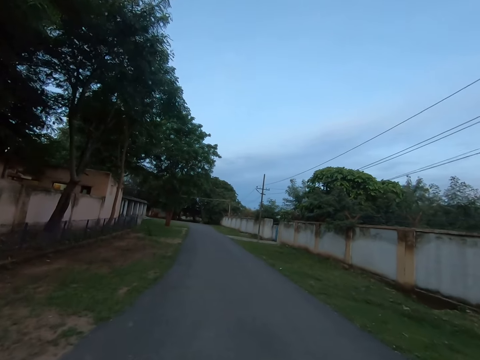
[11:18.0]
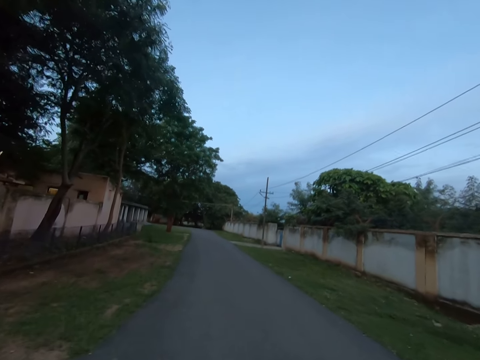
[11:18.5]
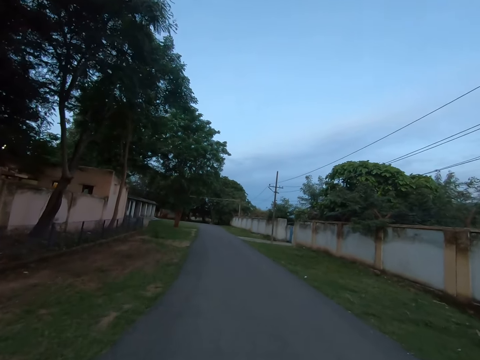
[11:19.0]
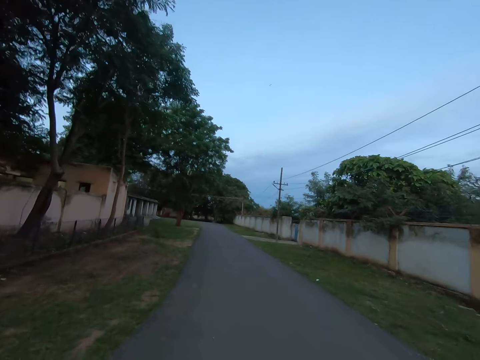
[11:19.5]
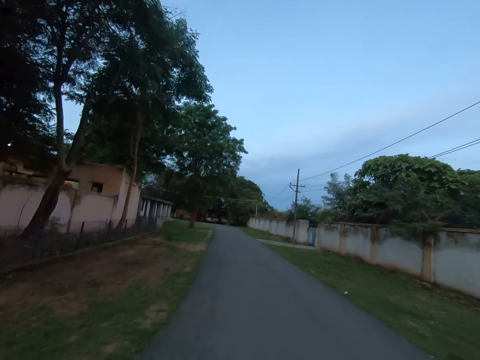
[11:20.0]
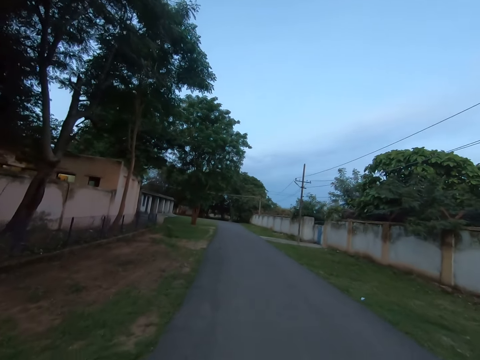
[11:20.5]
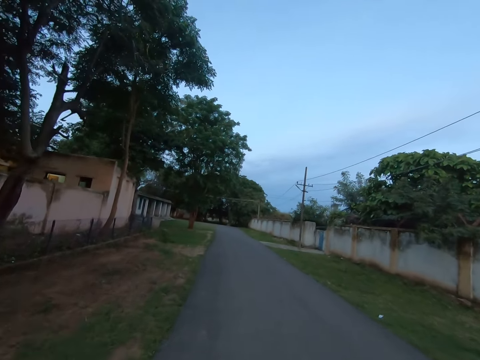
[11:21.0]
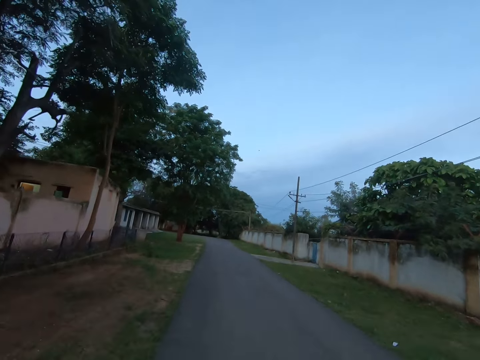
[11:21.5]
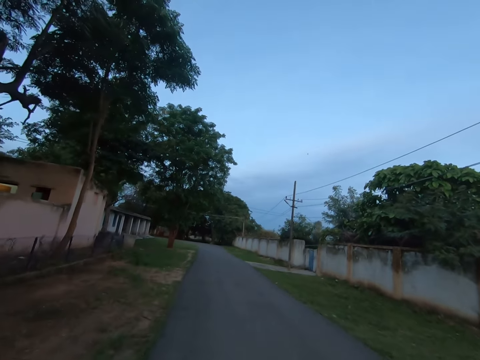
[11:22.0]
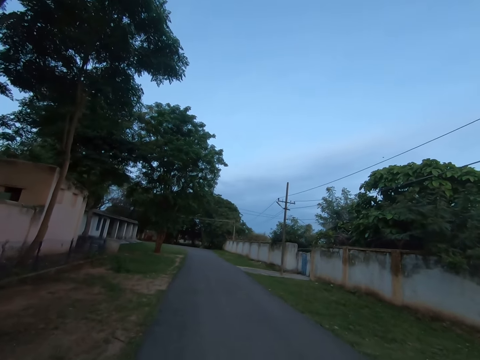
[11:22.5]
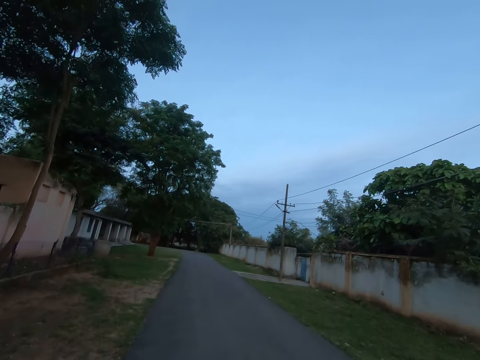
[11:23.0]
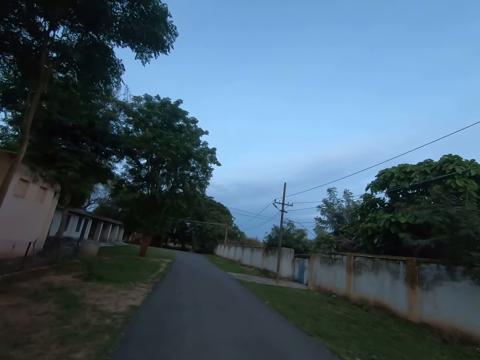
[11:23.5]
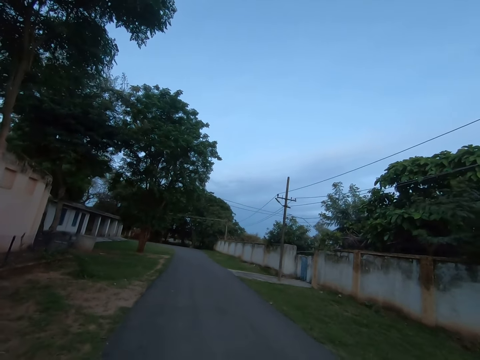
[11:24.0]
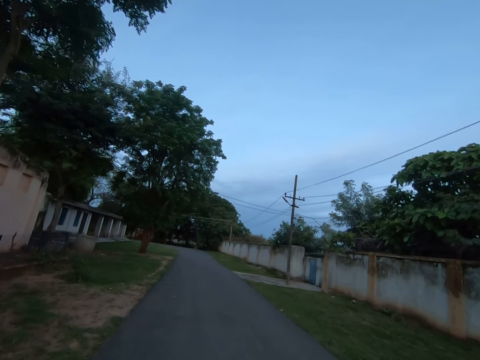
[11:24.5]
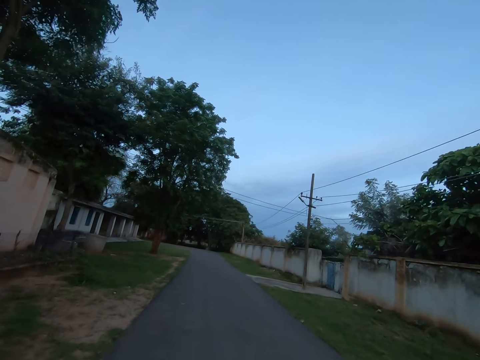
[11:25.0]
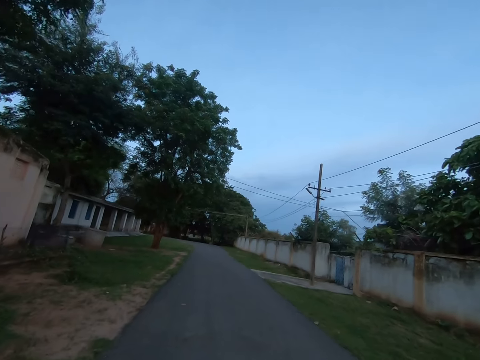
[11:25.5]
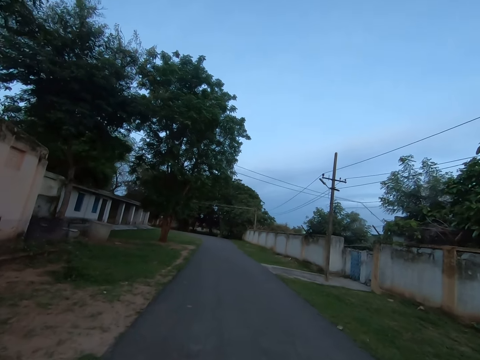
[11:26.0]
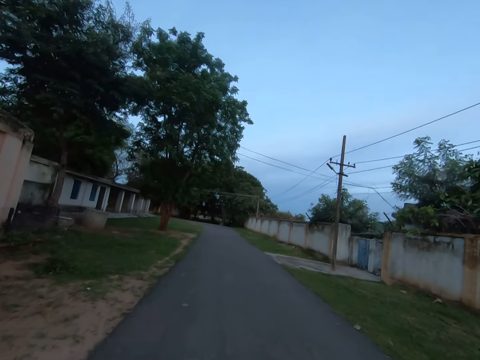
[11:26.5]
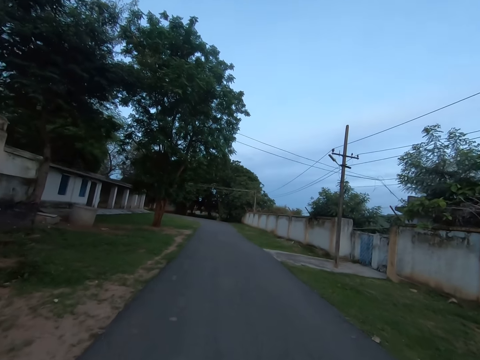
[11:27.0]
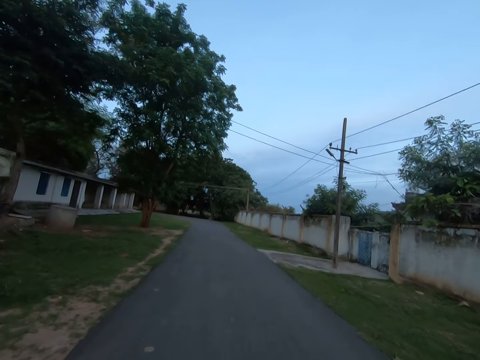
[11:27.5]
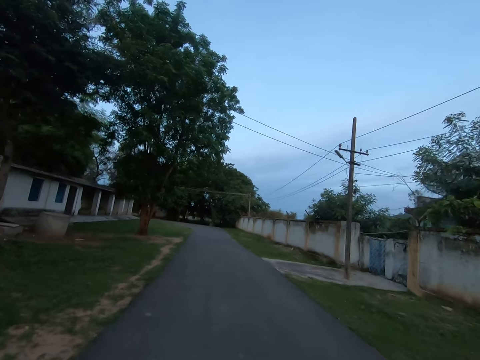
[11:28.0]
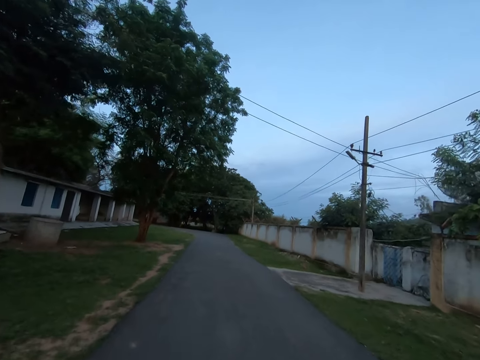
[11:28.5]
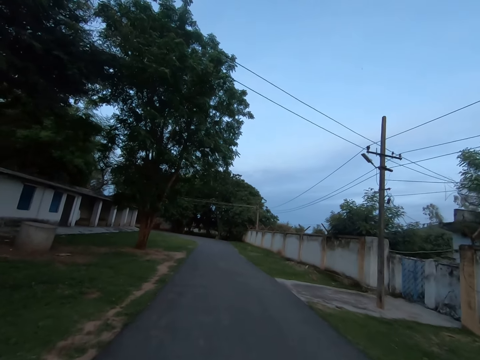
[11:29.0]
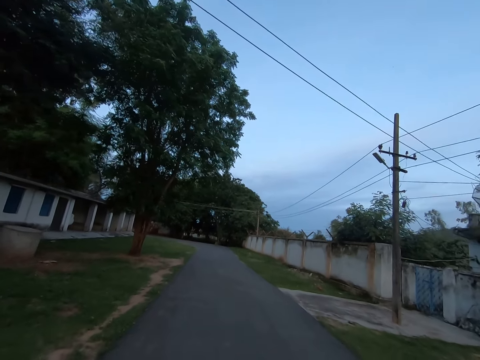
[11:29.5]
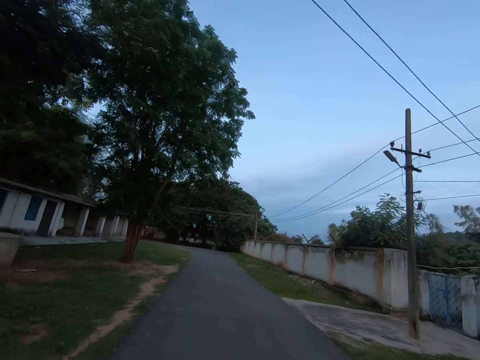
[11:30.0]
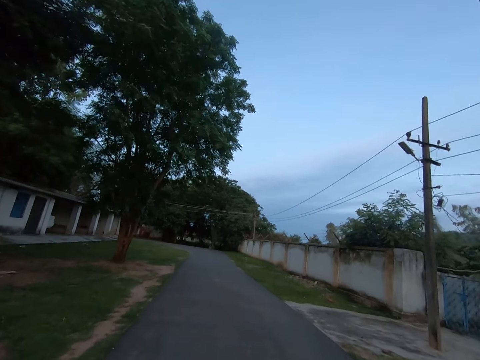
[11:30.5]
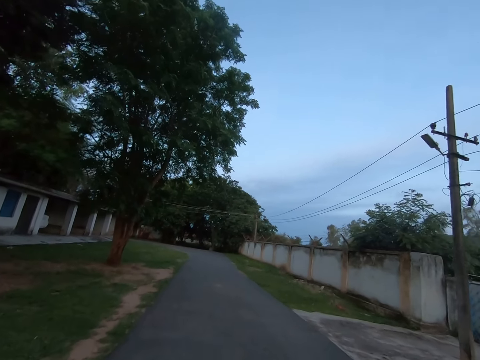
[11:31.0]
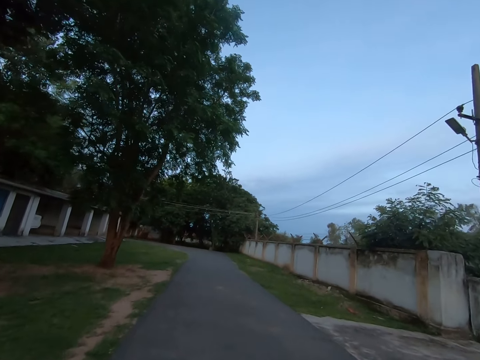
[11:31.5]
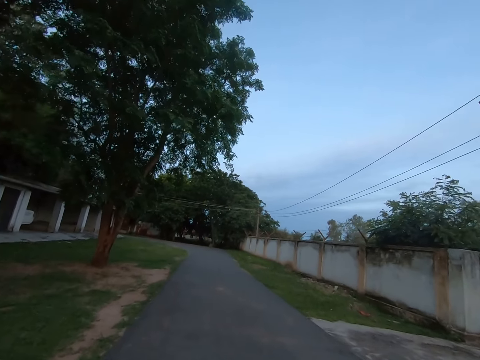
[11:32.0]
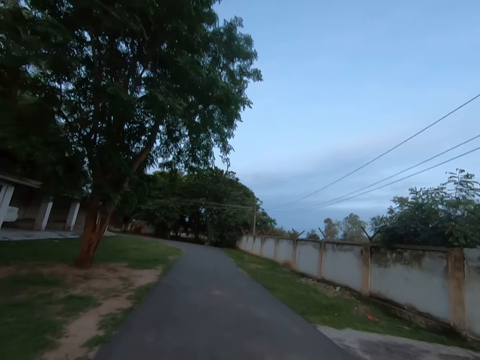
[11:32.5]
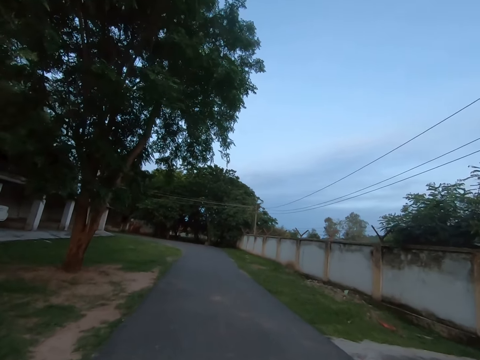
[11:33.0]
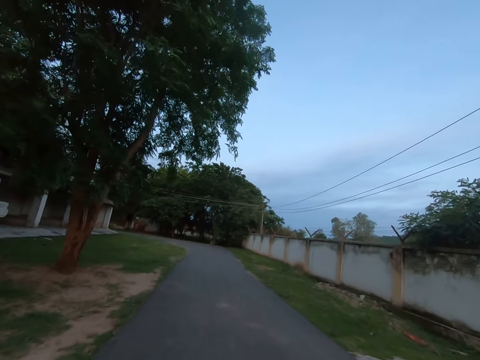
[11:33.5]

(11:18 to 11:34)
The camera wearer walks forward.

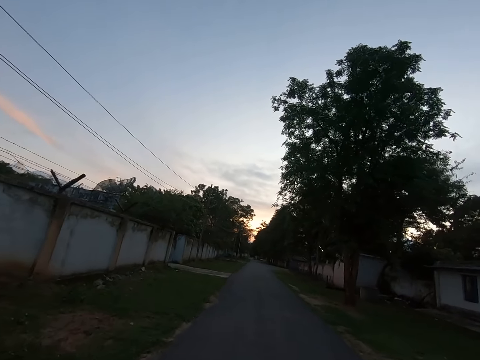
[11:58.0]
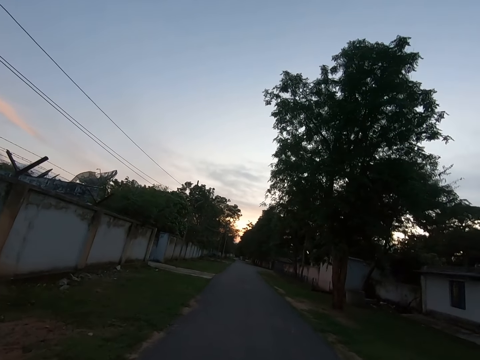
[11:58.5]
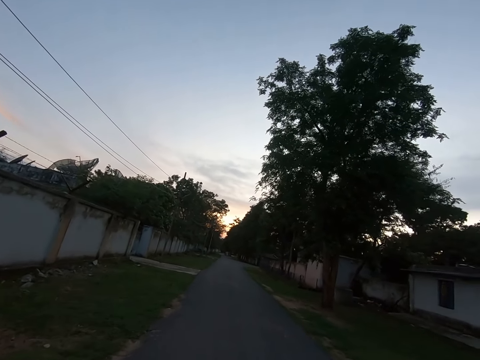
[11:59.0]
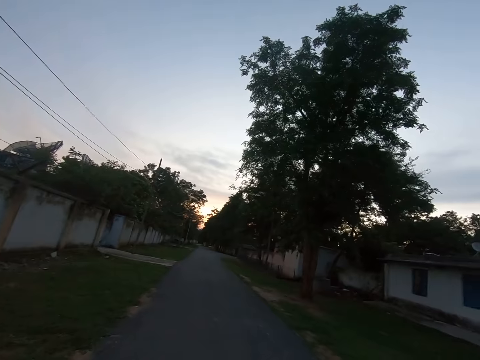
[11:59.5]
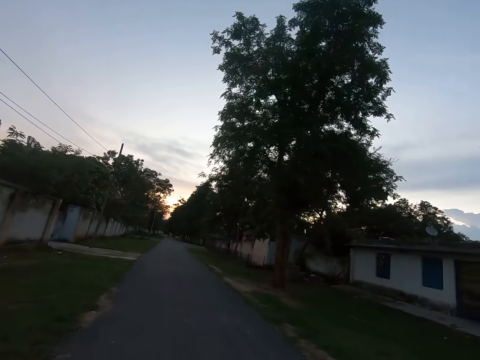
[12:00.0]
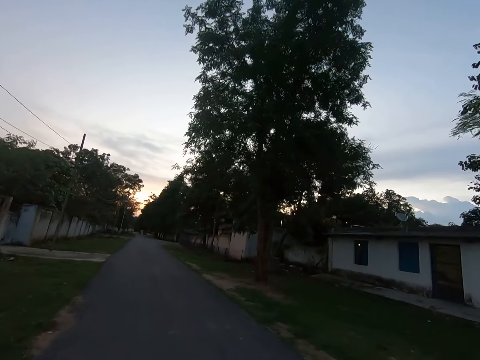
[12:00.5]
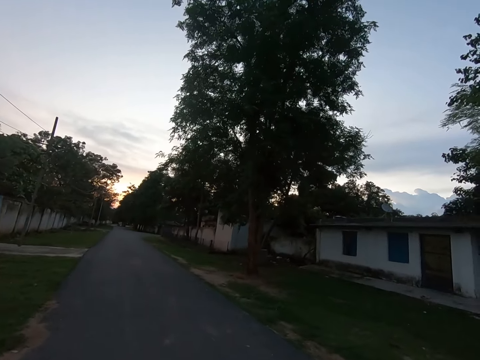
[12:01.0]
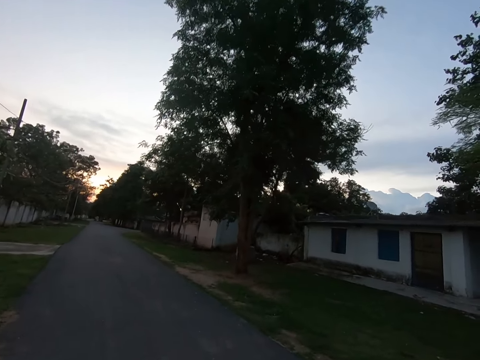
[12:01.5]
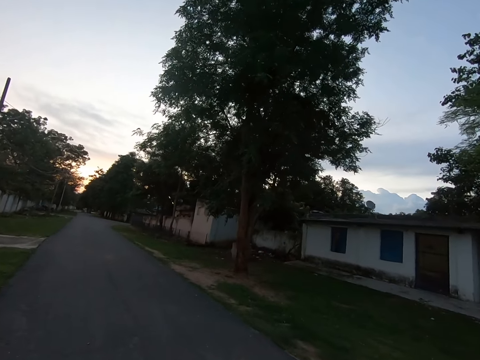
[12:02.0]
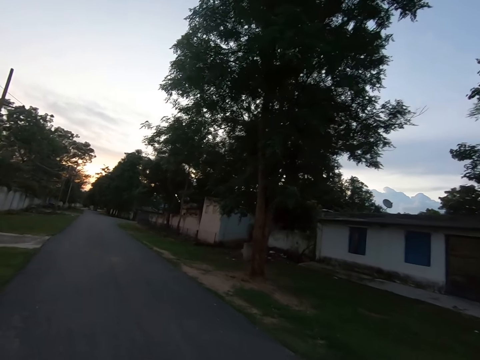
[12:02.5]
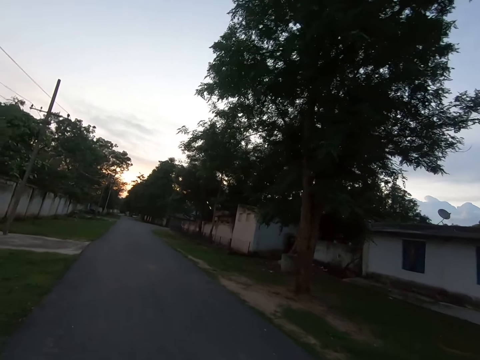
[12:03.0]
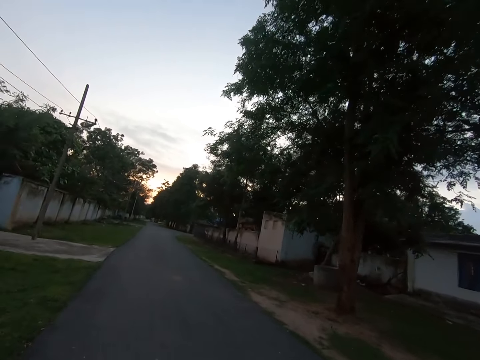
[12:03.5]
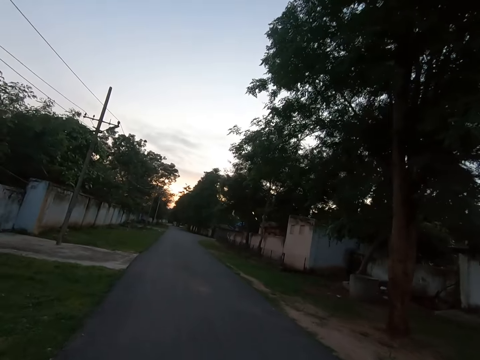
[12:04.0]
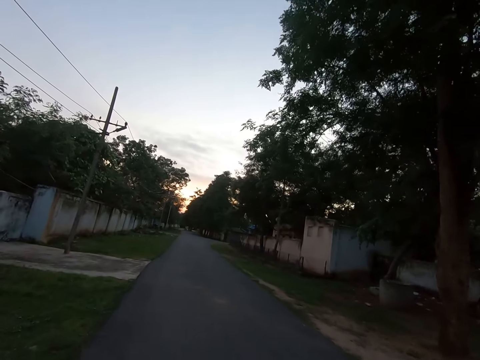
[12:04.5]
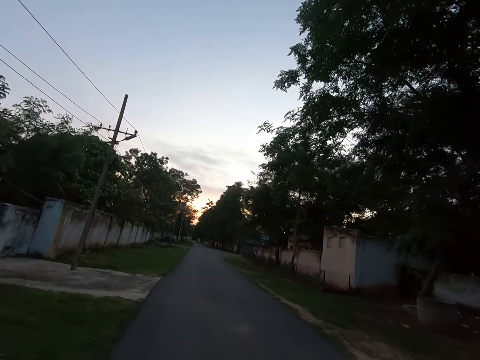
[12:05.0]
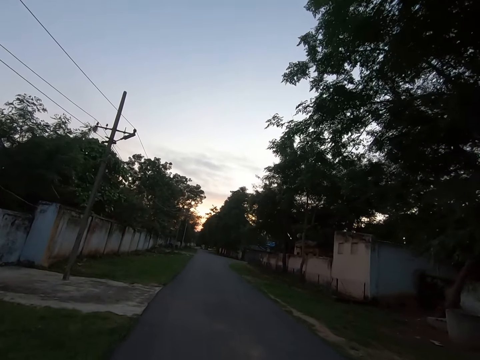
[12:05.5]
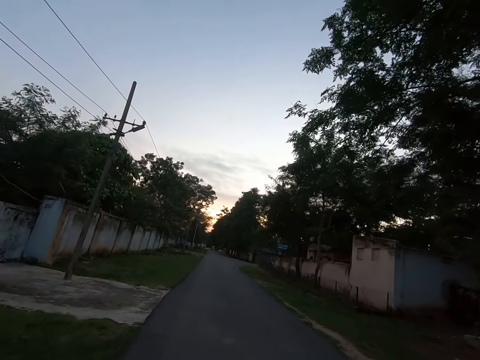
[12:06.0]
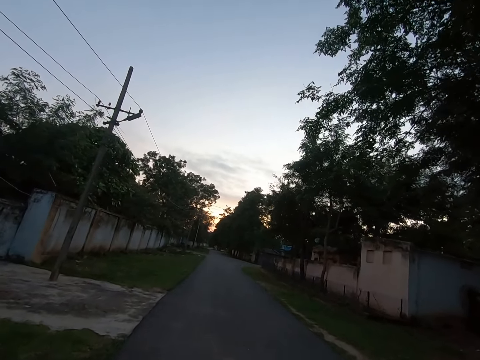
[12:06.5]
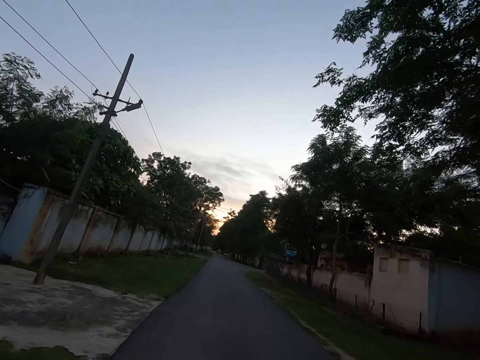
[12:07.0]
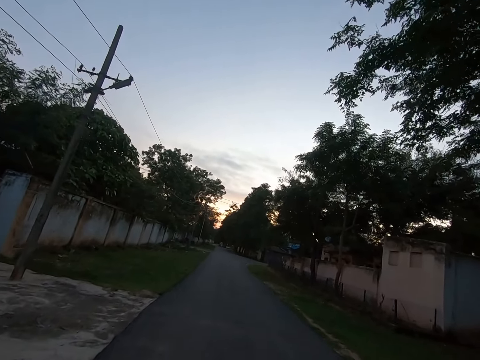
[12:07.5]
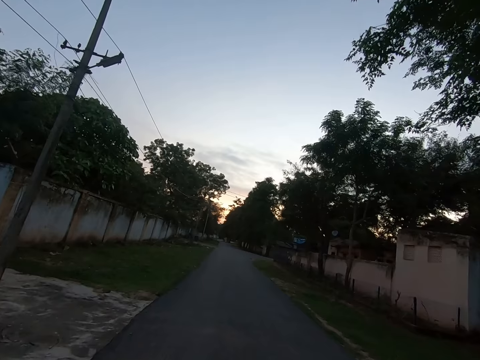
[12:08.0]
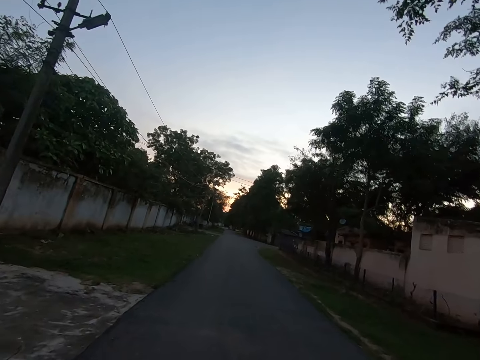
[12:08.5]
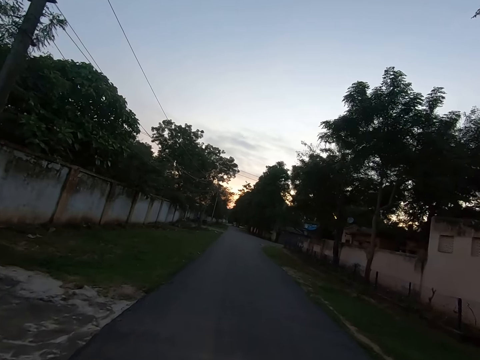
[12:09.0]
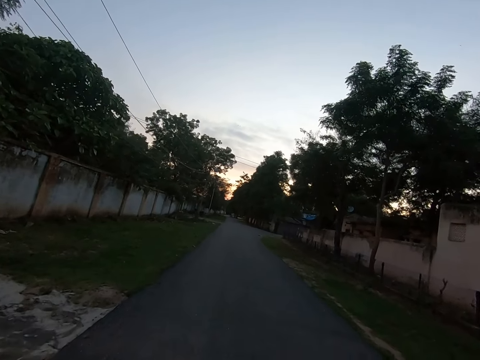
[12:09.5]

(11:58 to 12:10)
The camera wearer looks right. They walk forward. They look forward.
